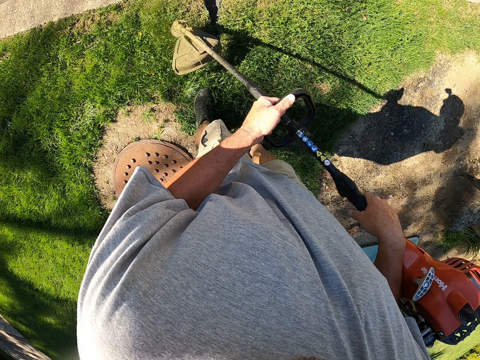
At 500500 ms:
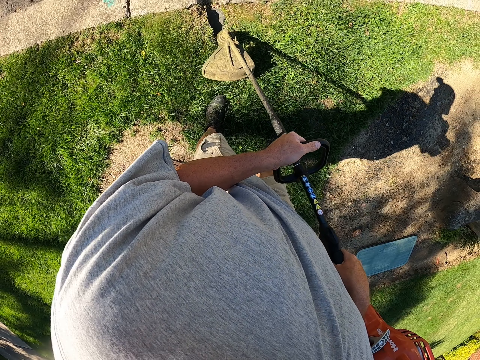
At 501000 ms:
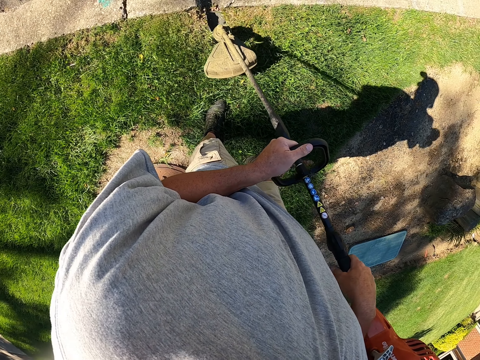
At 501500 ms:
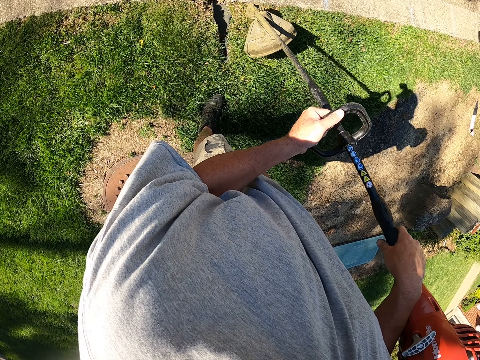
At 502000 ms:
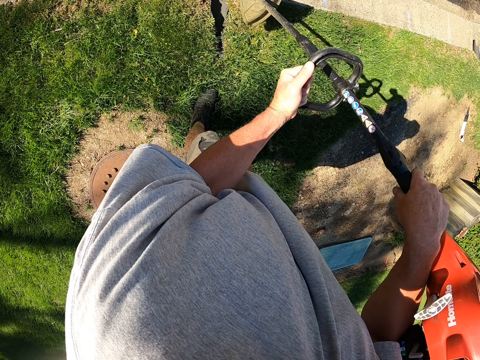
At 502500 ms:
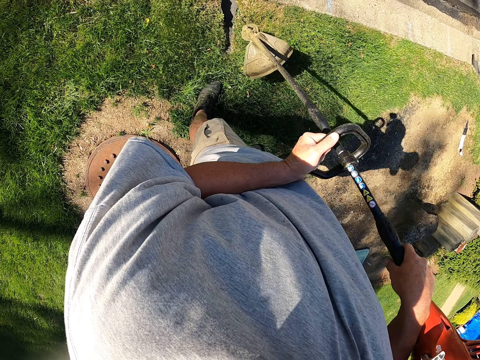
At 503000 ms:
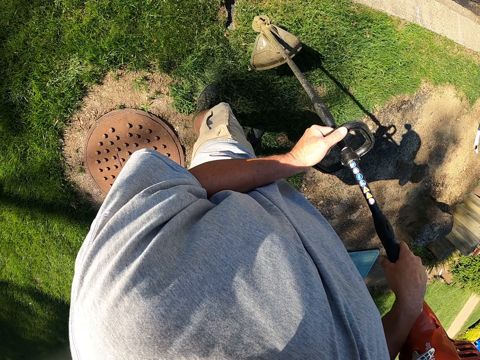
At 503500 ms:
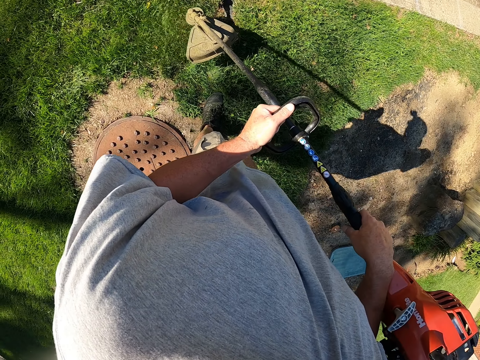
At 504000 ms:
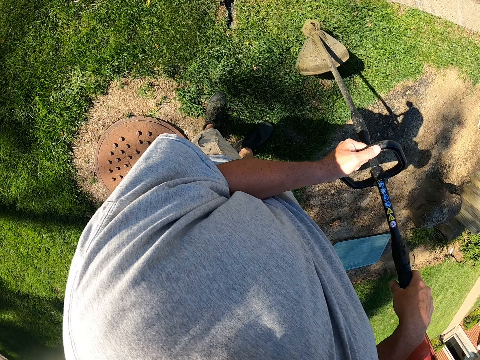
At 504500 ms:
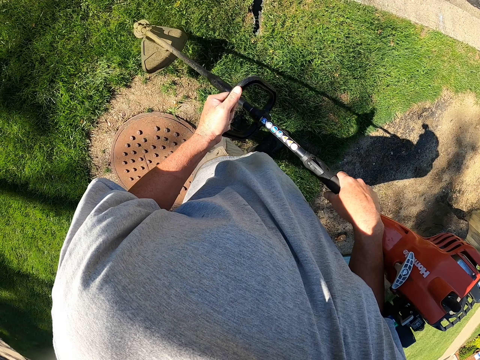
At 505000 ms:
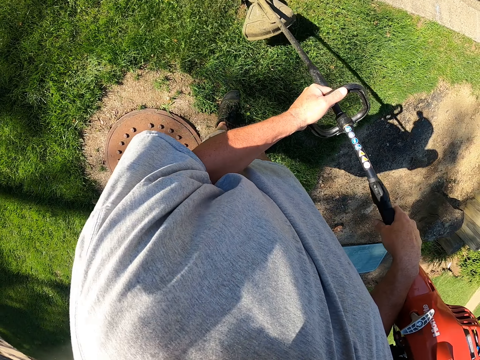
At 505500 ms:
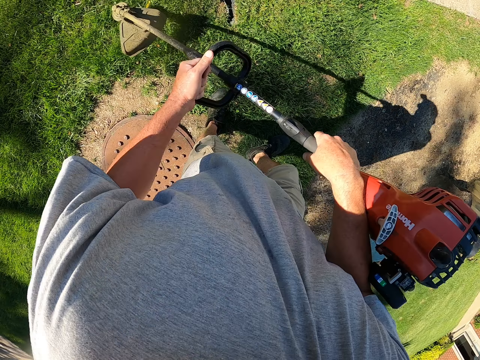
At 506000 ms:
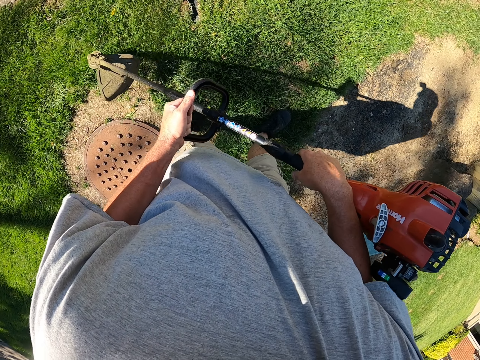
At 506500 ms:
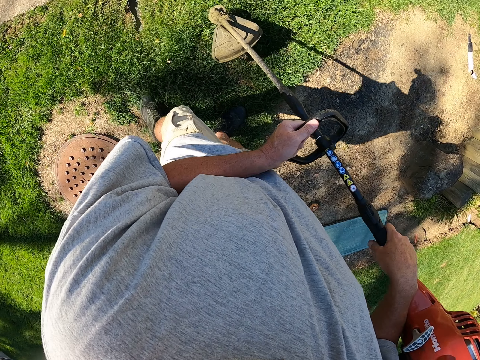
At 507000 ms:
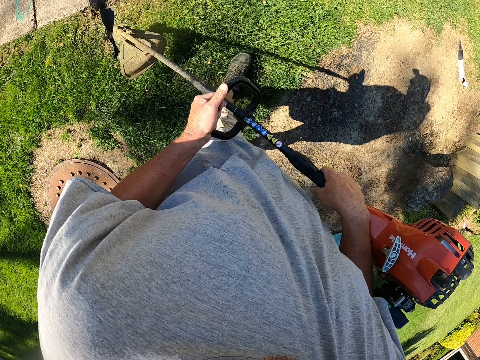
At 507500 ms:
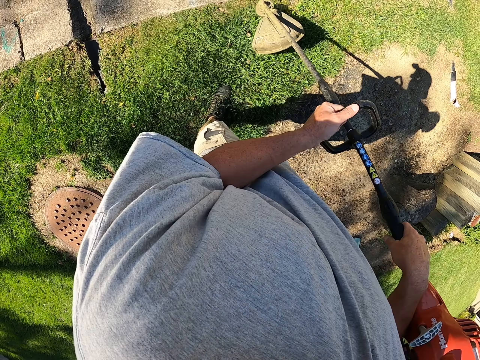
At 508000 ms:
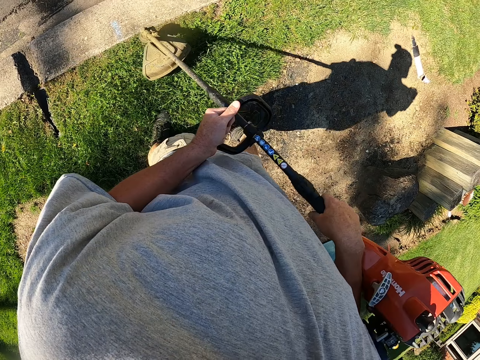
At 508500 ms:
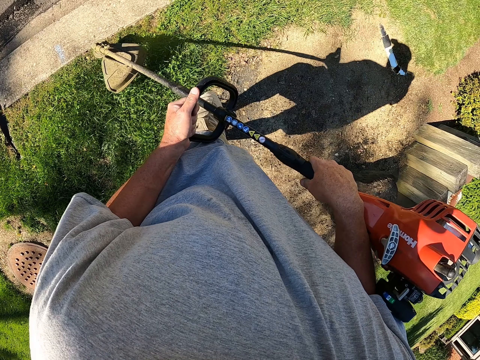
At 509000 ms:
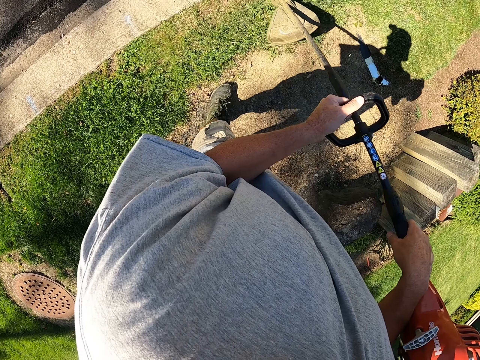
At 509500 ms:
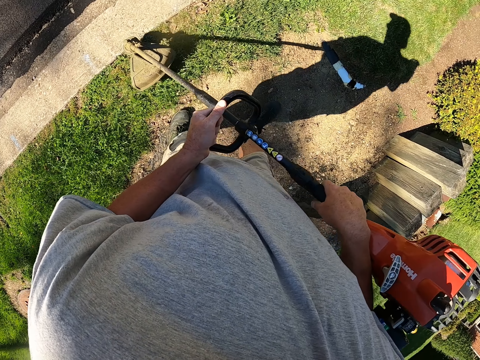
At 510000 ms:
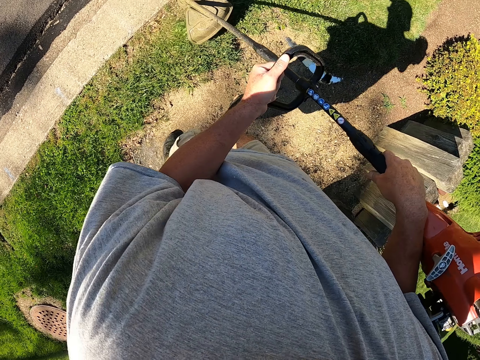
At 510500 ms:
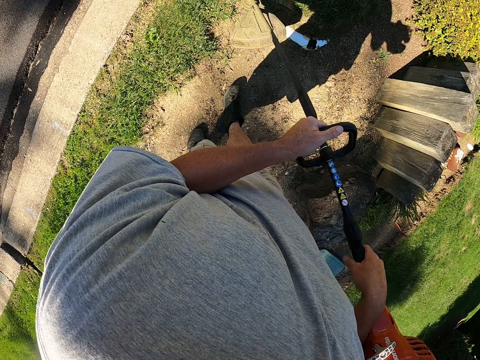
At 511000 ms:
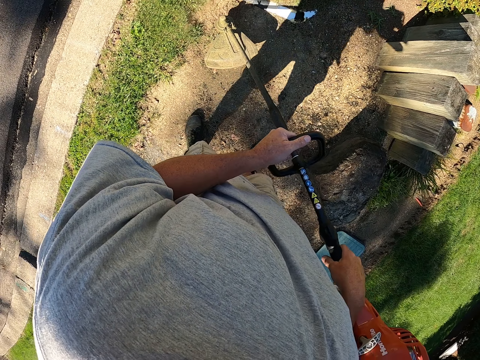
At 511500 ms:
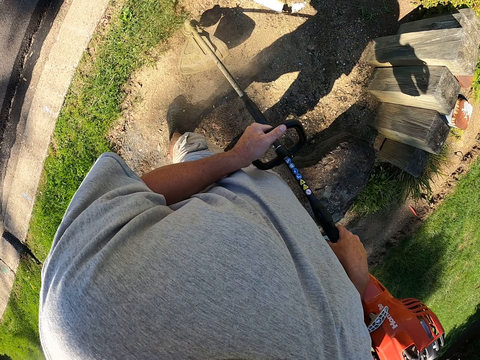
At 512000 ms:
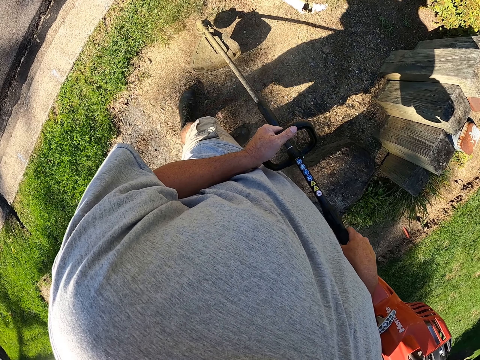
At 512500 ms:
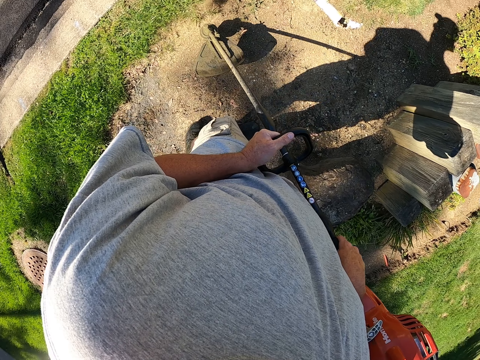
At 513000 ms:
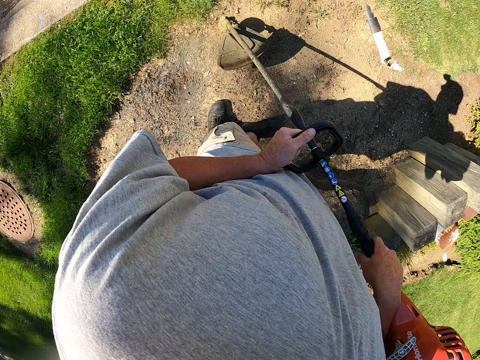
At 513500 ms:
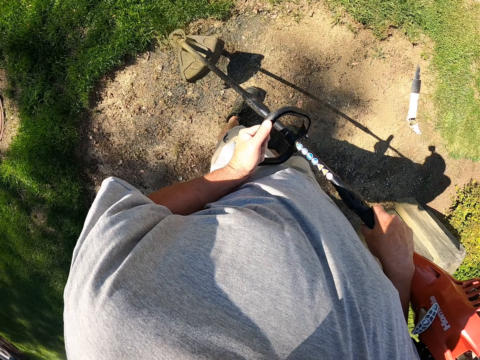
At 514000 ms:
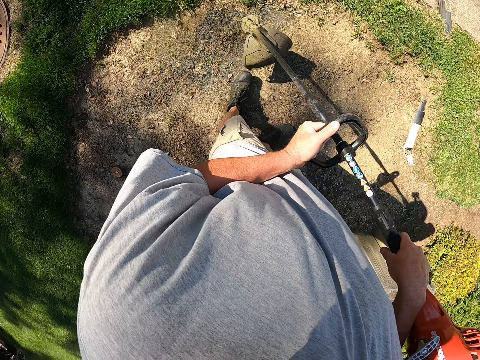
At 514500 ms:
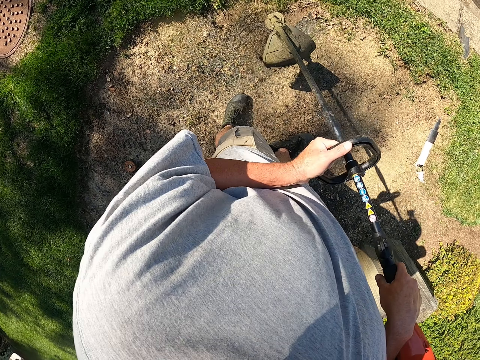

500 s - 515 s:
The camera wearer stops walking. They trim grass with a grass trimmer. They walk around the compound. They trim grass with the grass trimmer.

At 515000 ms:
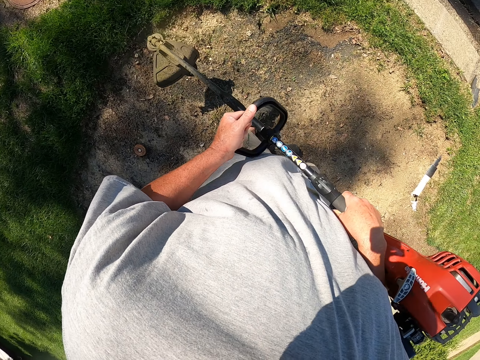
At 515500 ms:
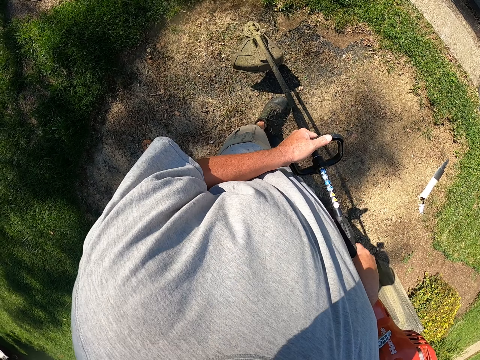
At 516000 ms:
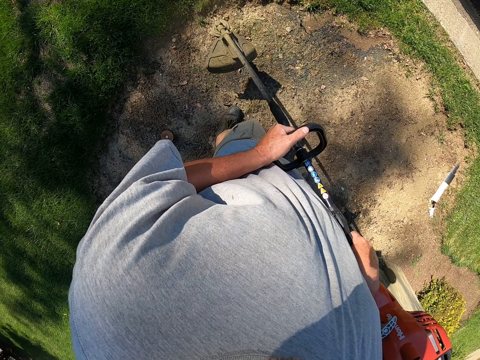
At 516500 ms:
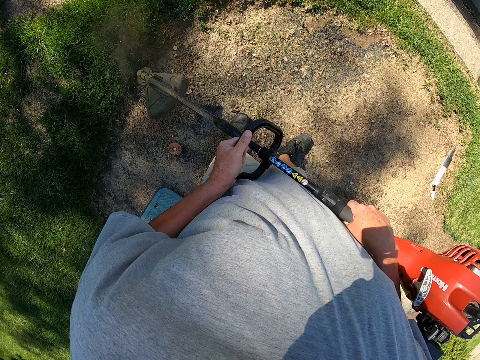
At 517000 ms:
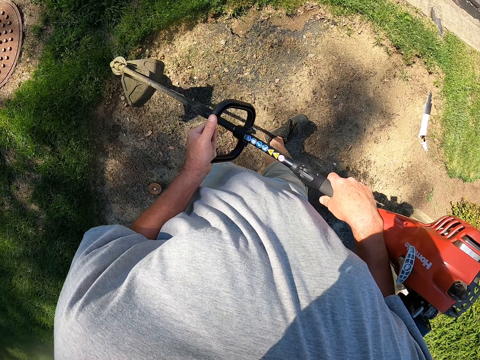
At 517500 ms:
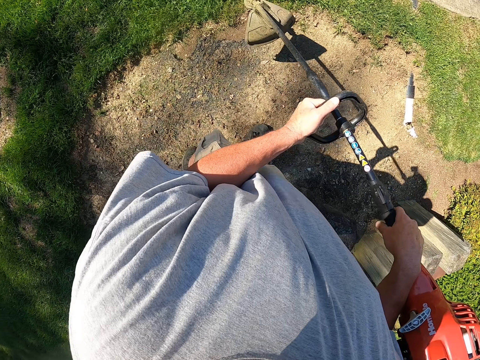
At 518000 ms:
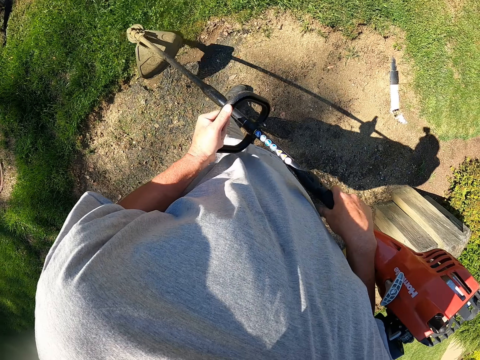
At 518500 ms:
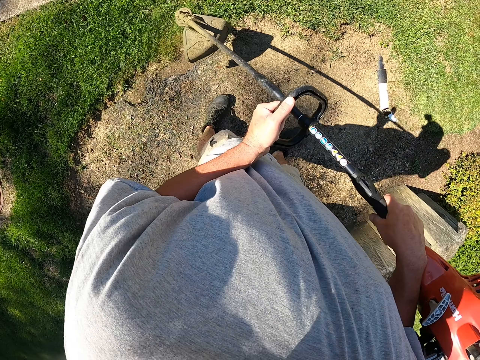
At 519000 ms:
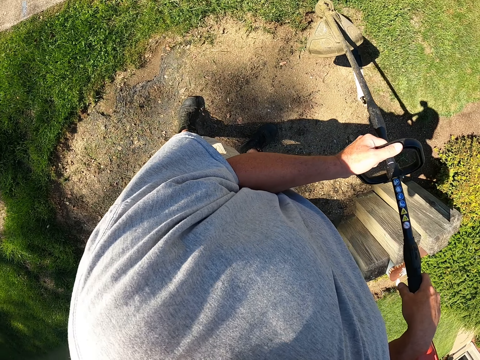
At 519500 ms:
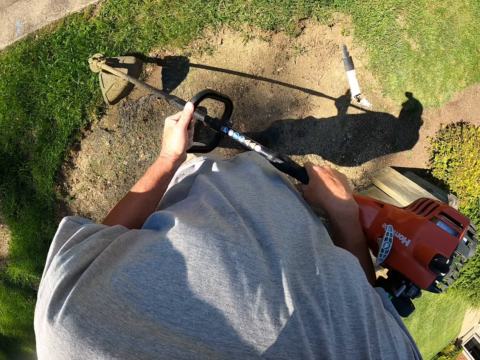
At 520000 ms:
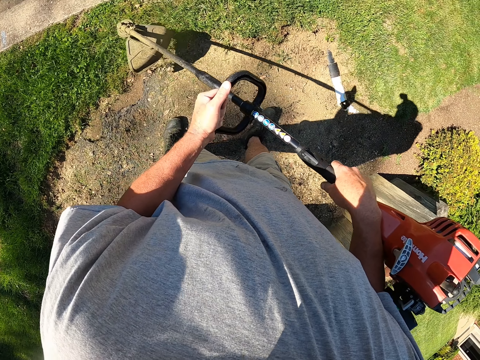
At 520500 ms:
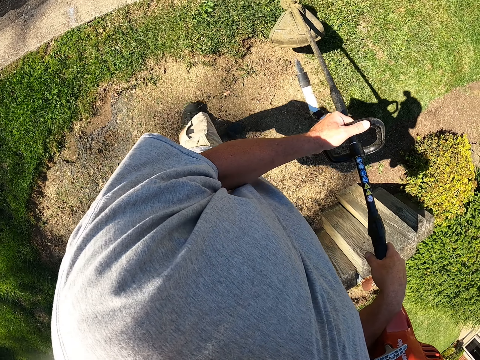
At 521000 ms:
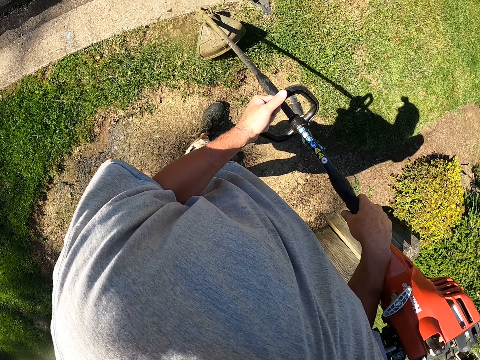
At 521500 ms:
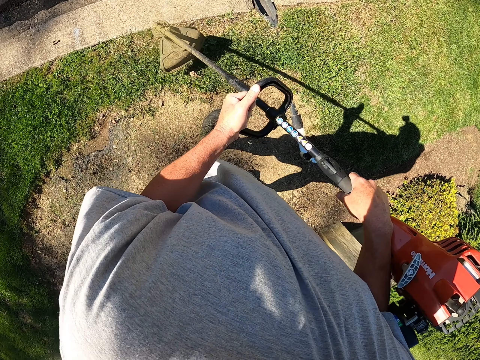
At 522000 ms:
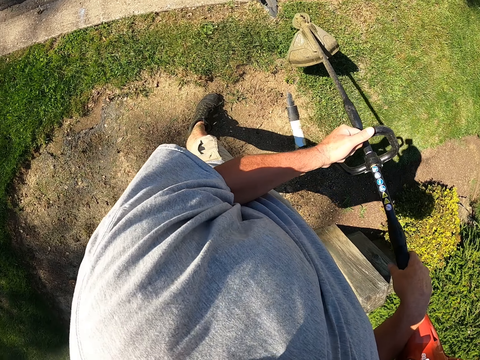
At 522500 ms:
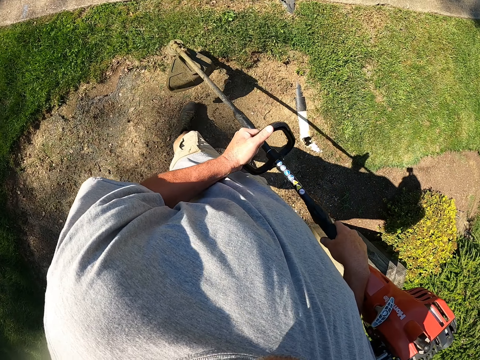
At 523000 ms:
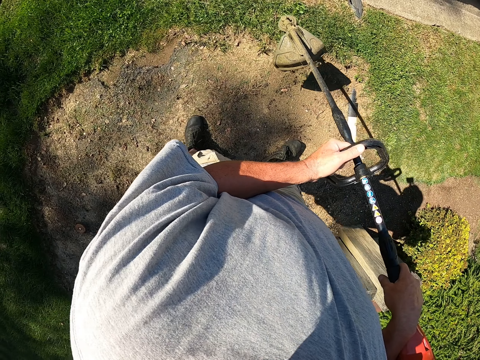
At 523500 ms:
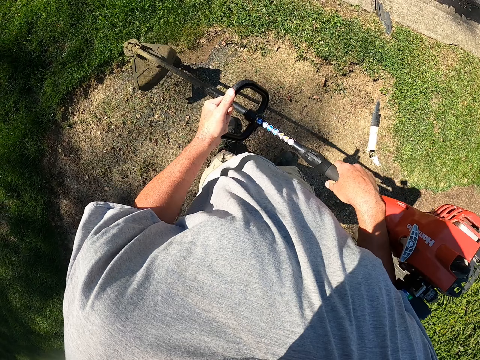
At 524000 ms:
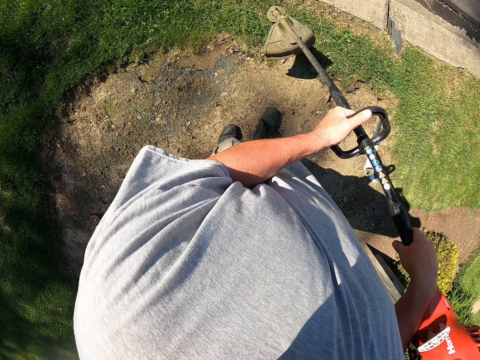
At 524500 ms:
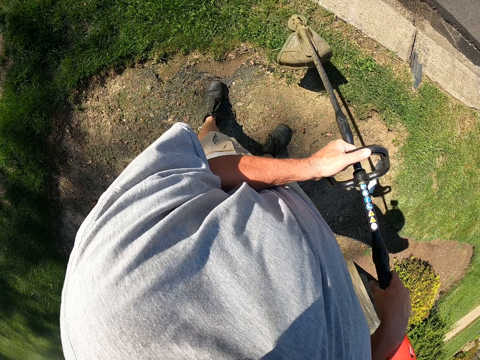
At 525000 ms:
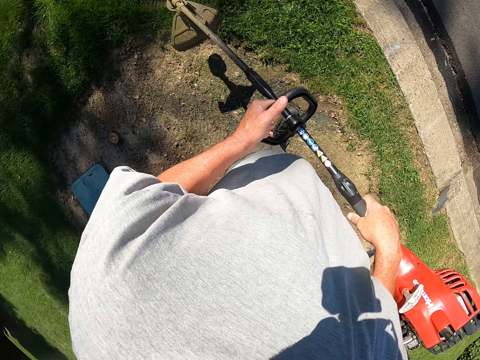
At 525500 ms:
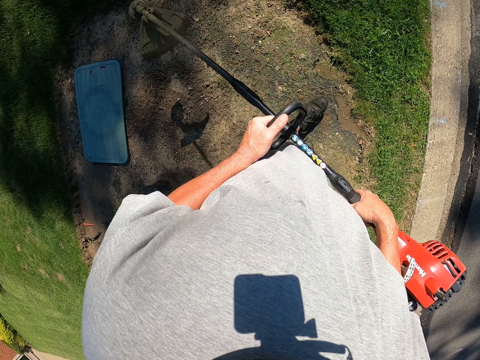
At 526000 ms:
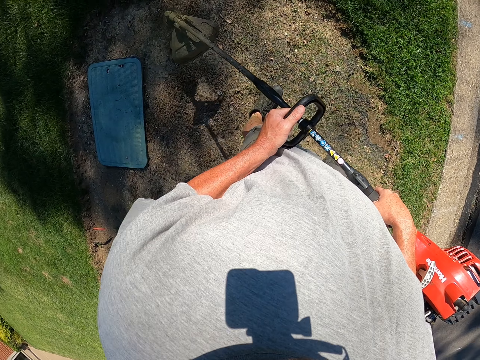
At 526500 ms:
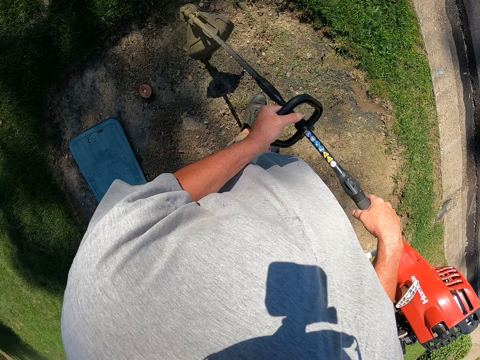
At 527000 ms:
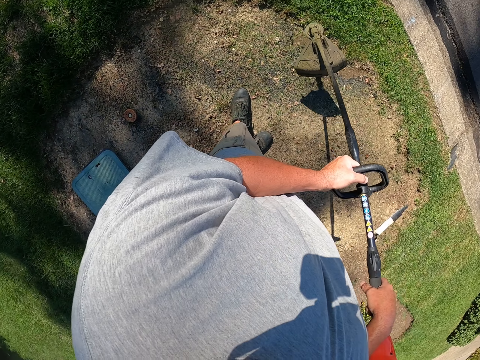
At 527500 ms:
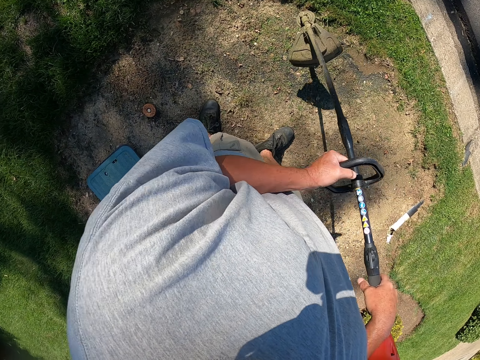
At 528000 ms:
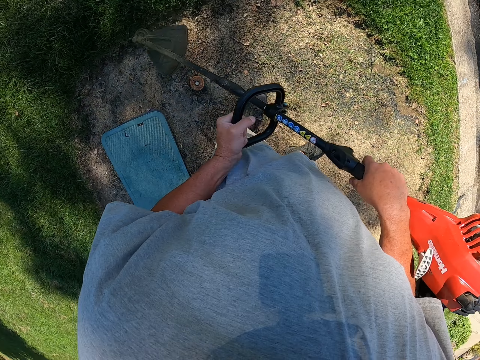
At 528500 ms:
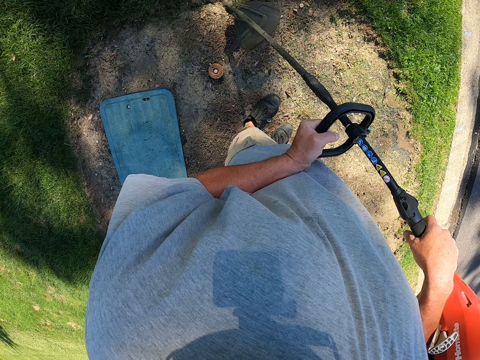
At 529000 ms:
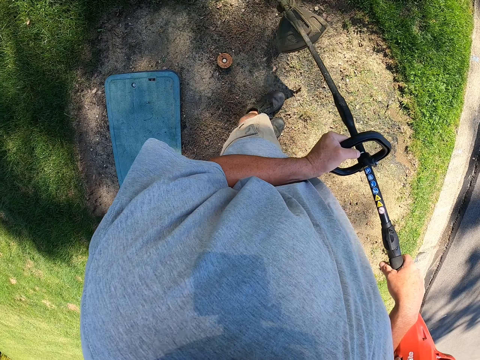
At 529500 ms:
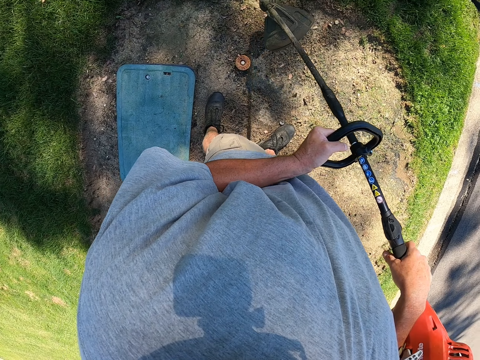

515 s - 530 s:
The camera wearer stops walking. They trim grass with a grass trimmer. They walk around the compound. They trim the grass with the grass trimmer.
